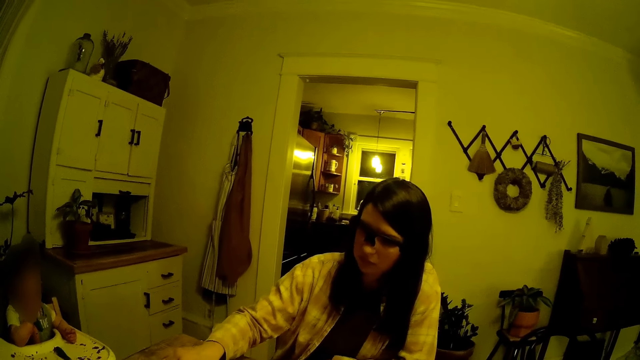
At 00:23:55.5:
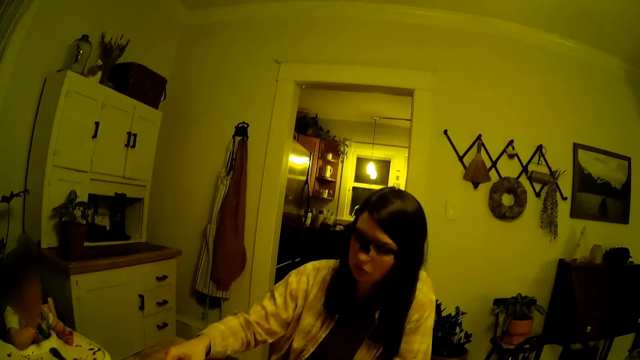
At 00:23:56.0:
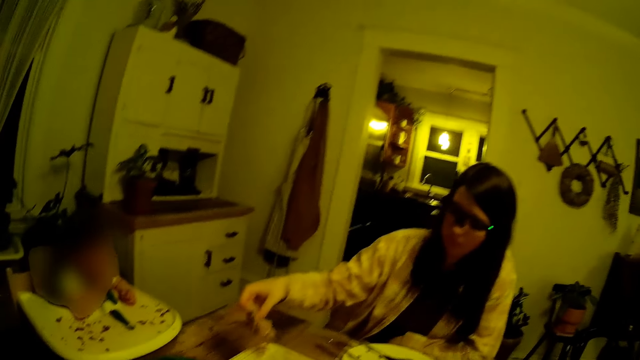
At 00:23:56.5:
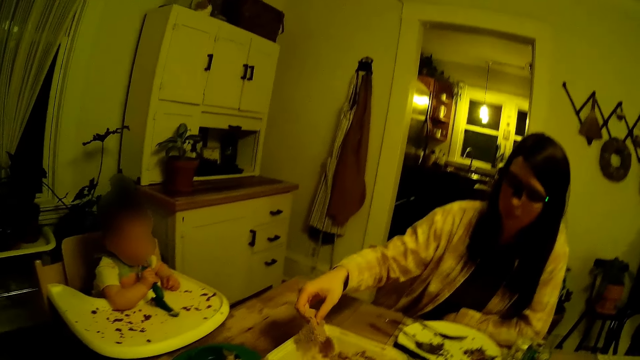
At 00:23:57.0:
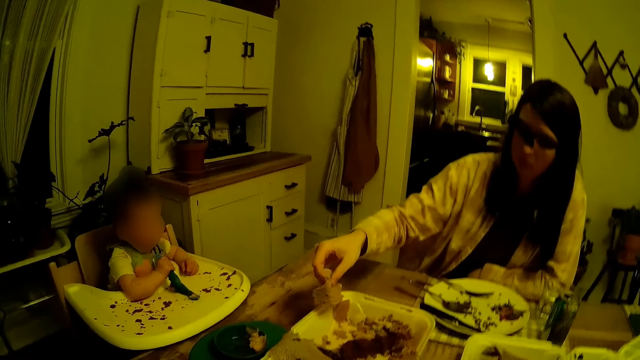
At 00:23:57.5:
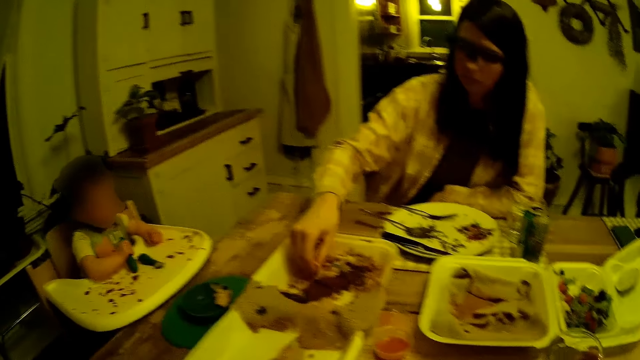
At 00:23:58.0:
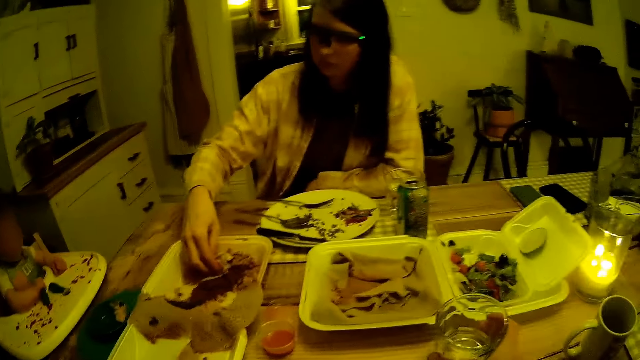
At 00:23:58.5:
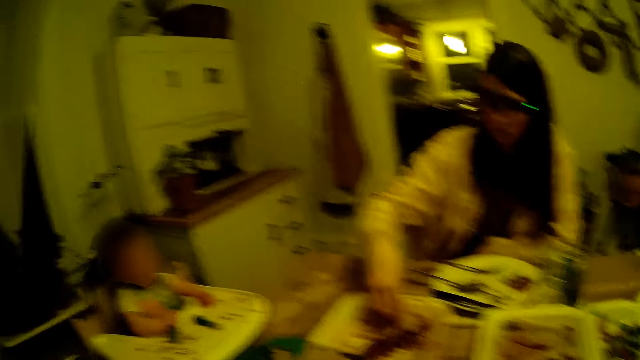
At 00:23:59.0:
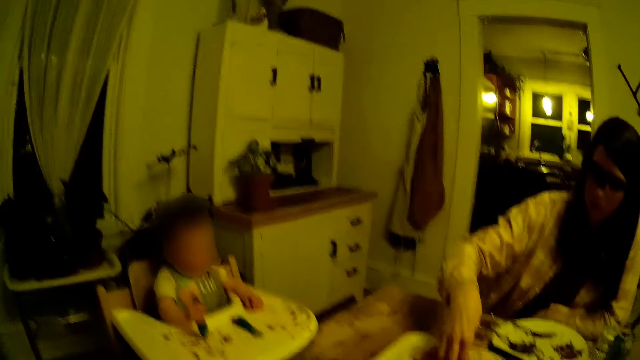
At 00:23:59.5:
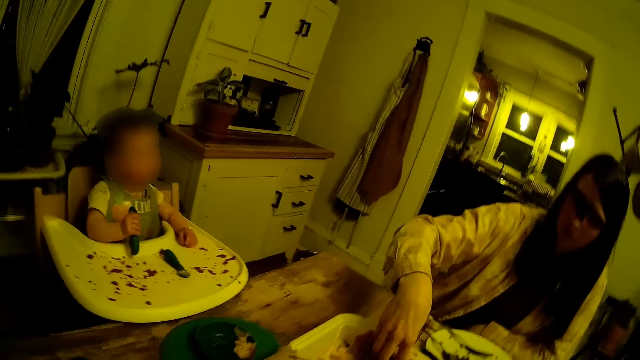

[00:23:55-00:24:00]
A woman picks up a slice of fruit in the tray on the table with her right hand. A person holds something in the plate. Another woman packs some vegetables with her right hand.

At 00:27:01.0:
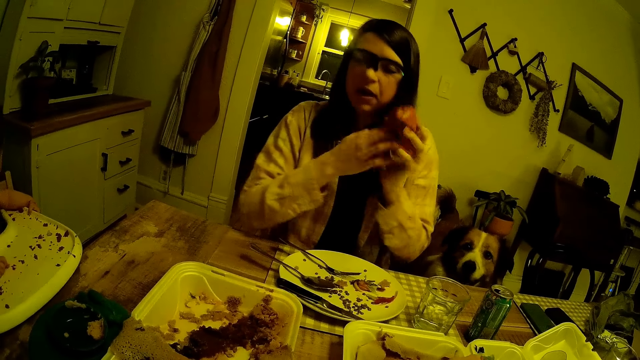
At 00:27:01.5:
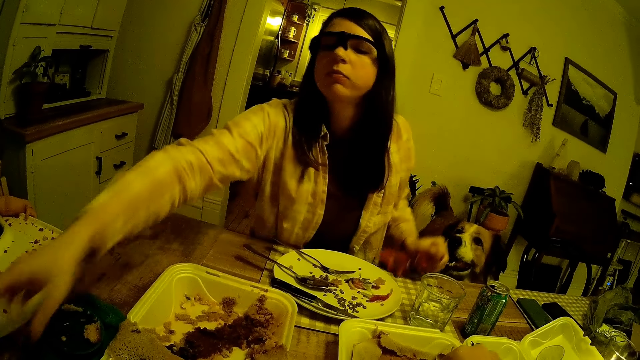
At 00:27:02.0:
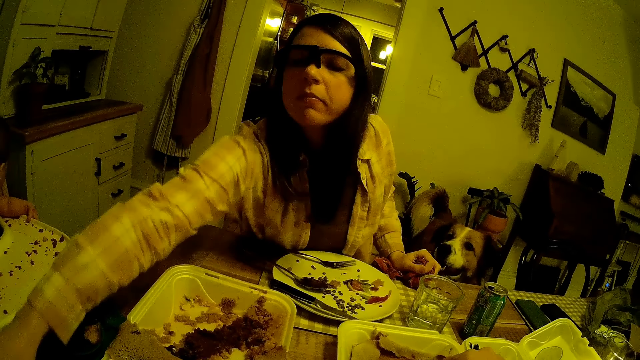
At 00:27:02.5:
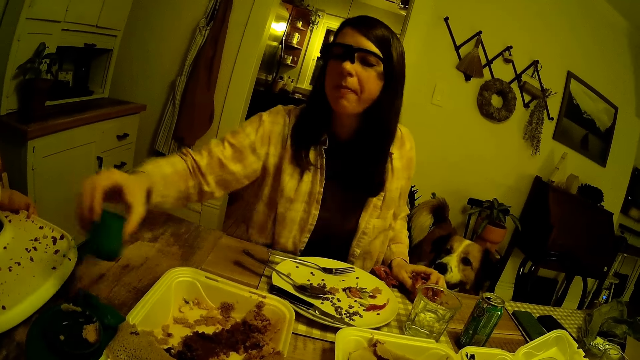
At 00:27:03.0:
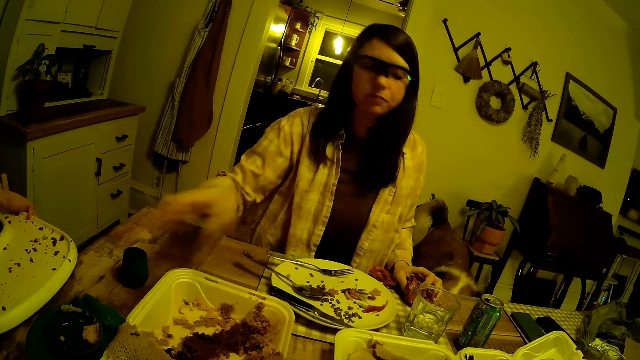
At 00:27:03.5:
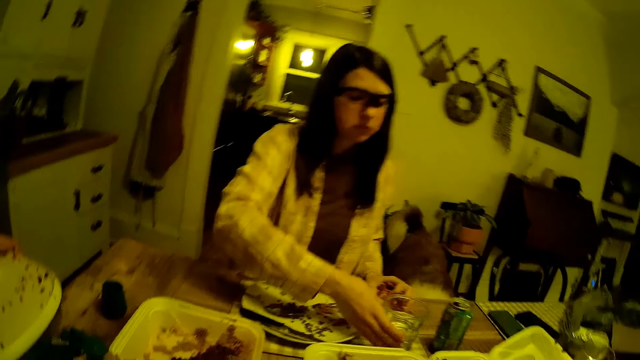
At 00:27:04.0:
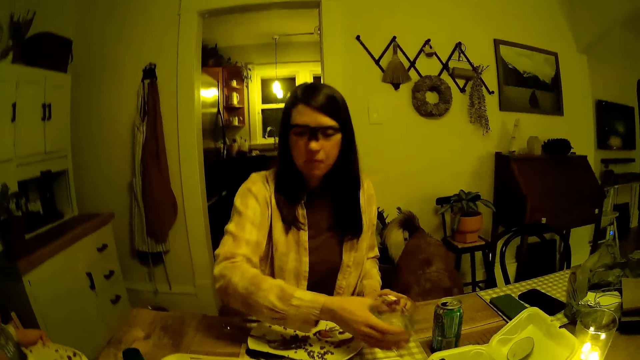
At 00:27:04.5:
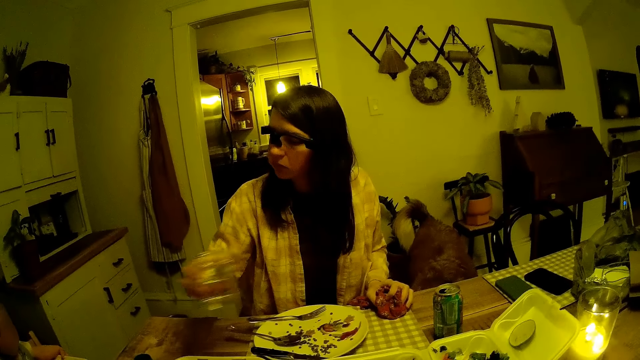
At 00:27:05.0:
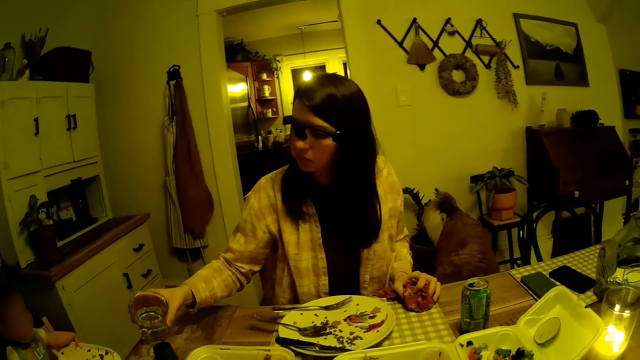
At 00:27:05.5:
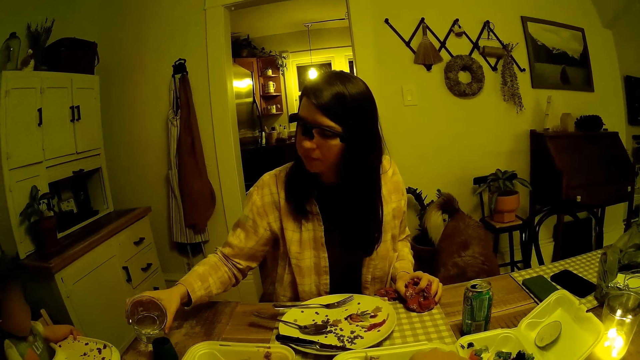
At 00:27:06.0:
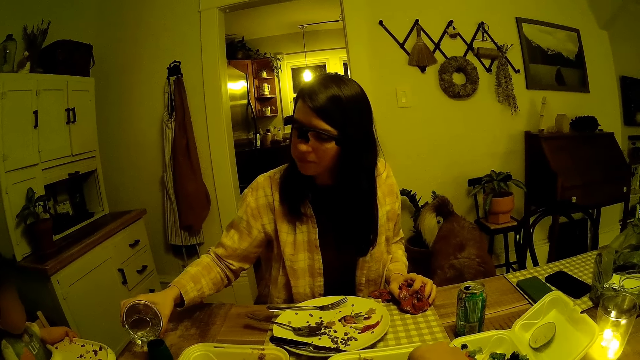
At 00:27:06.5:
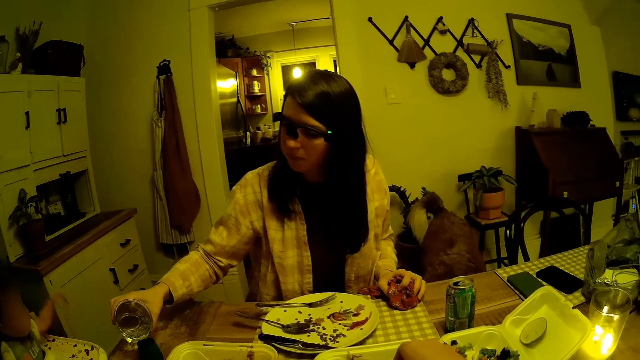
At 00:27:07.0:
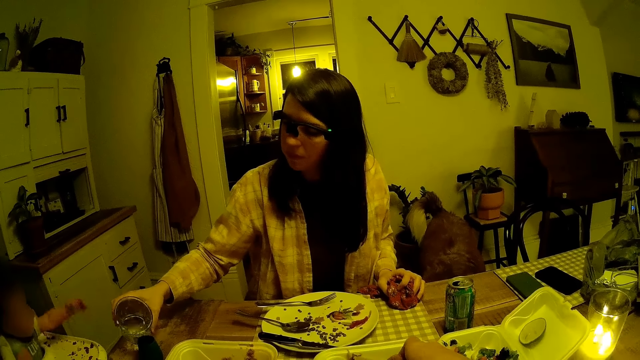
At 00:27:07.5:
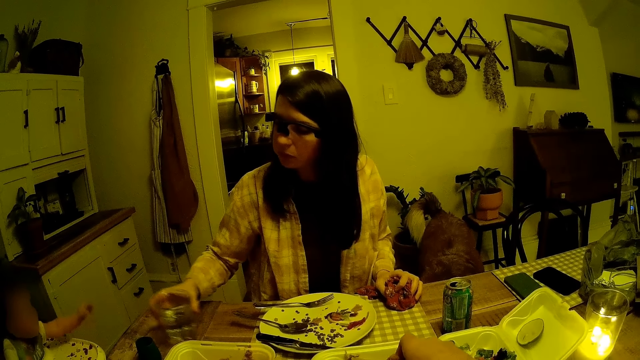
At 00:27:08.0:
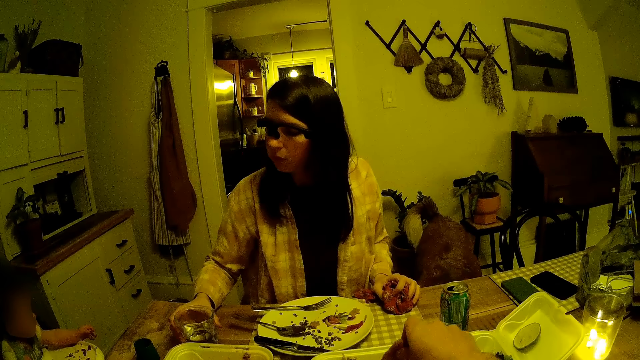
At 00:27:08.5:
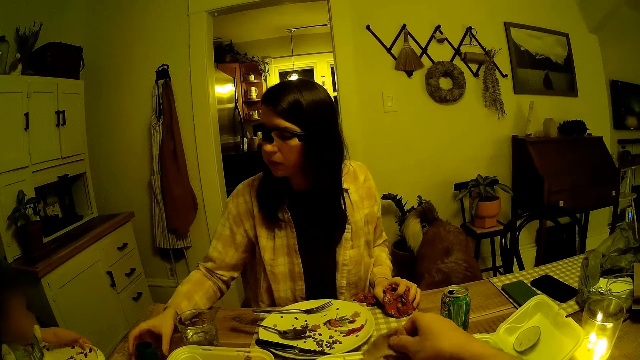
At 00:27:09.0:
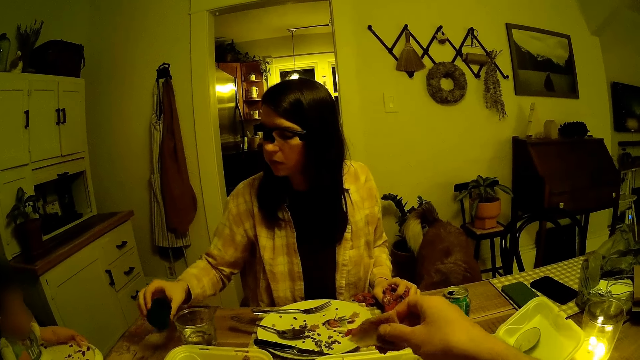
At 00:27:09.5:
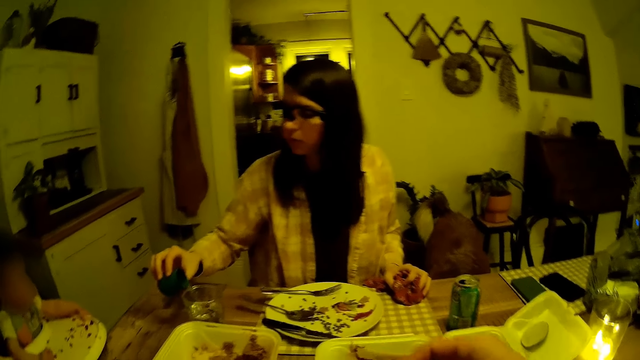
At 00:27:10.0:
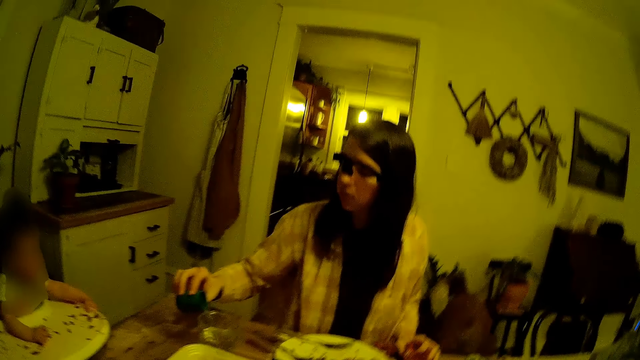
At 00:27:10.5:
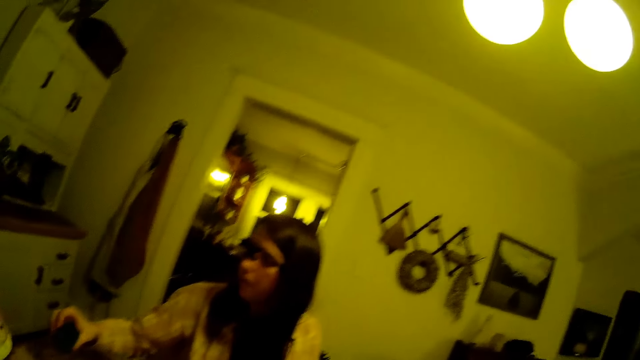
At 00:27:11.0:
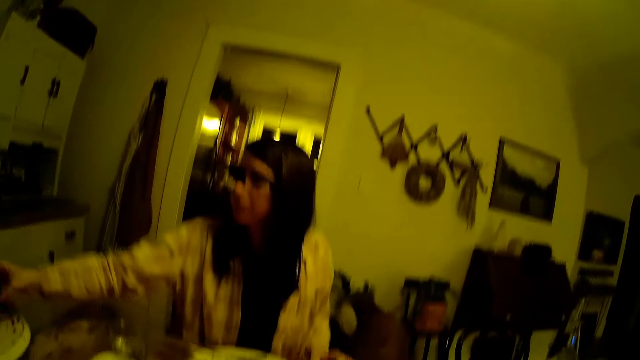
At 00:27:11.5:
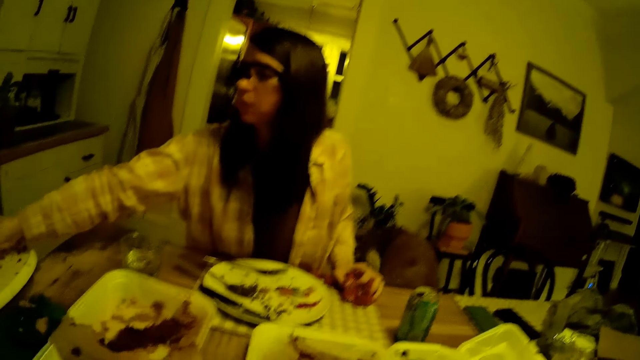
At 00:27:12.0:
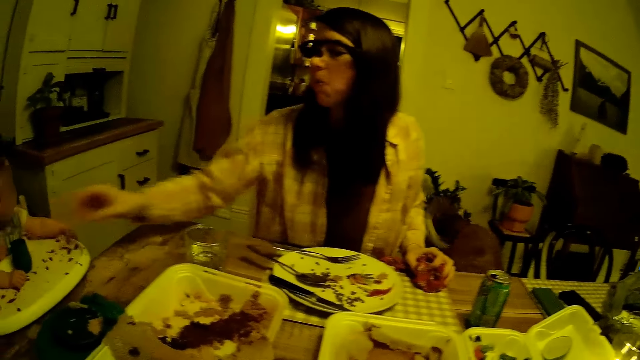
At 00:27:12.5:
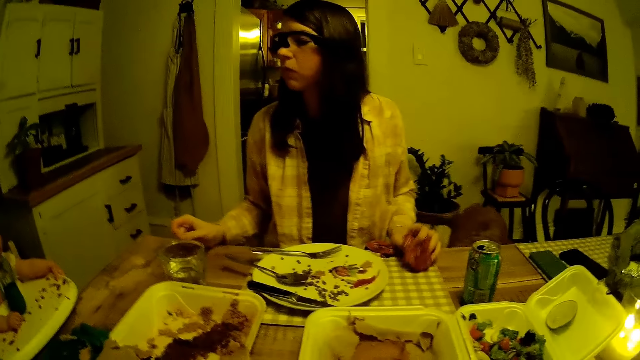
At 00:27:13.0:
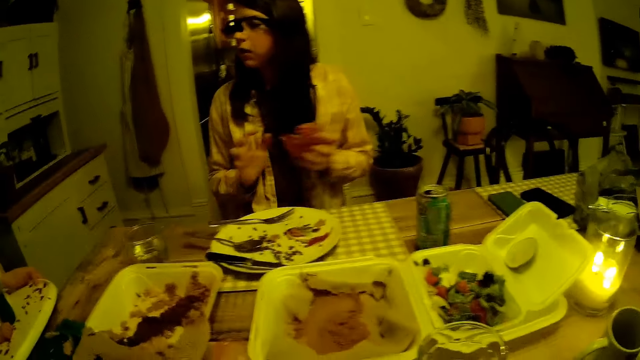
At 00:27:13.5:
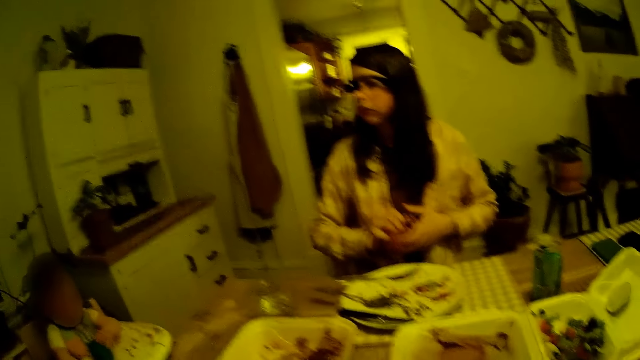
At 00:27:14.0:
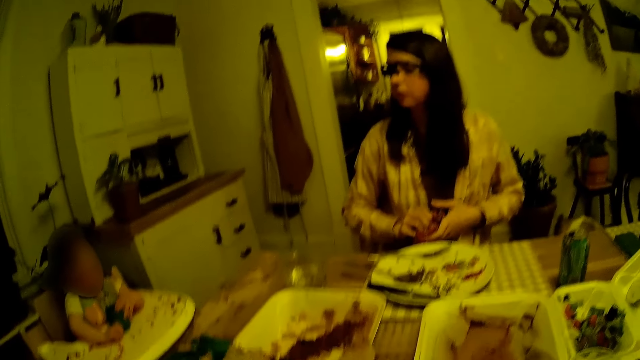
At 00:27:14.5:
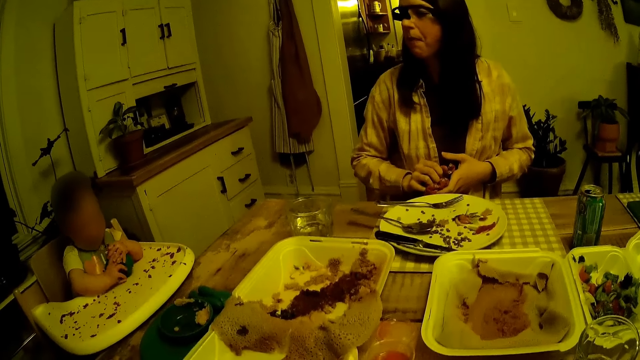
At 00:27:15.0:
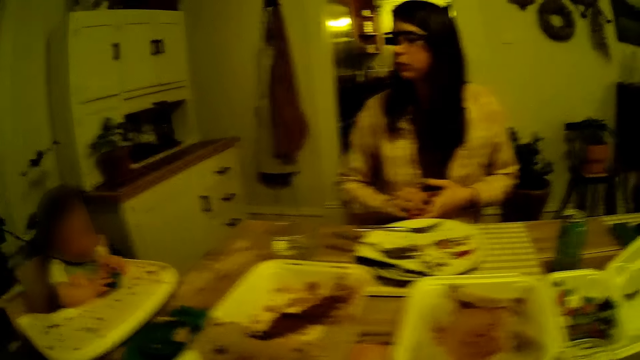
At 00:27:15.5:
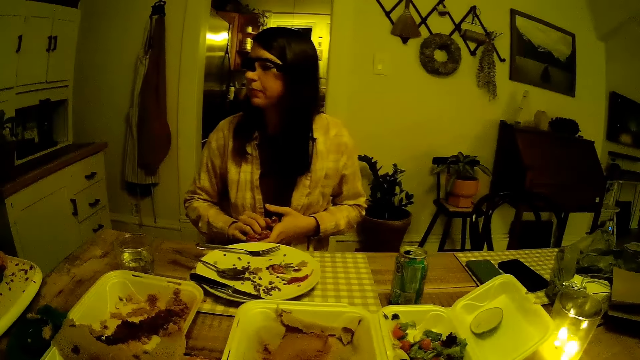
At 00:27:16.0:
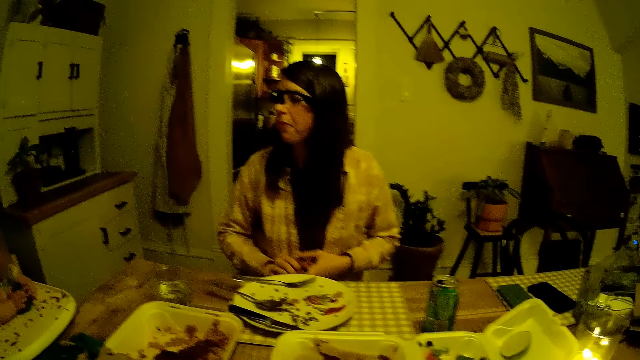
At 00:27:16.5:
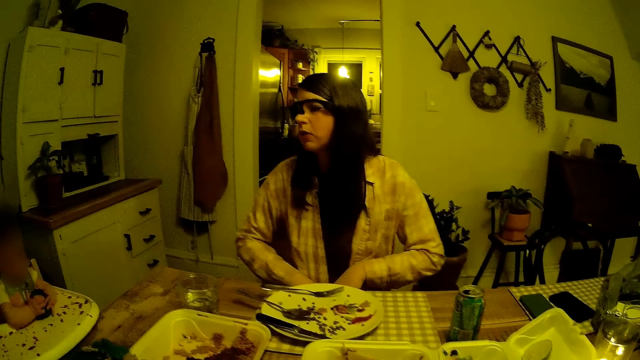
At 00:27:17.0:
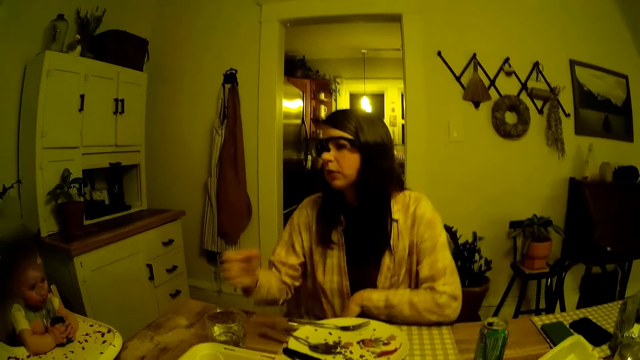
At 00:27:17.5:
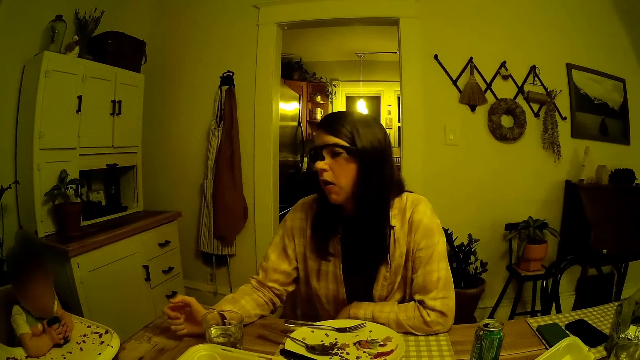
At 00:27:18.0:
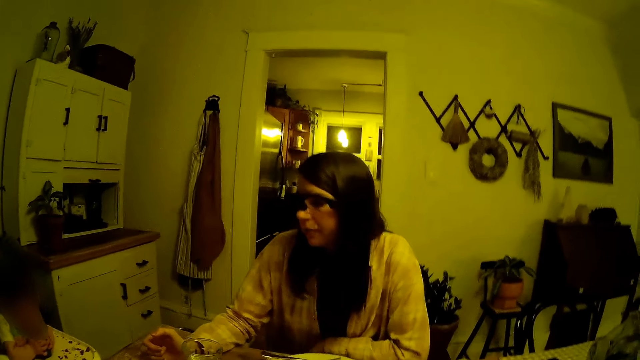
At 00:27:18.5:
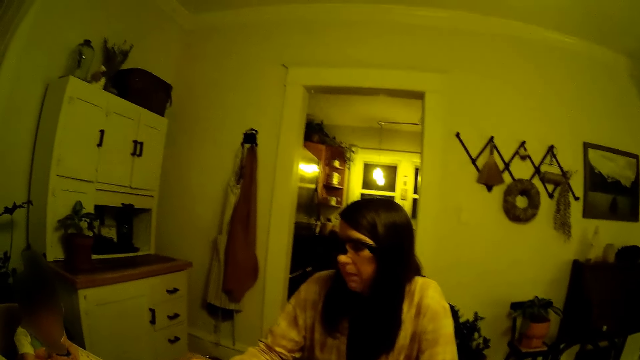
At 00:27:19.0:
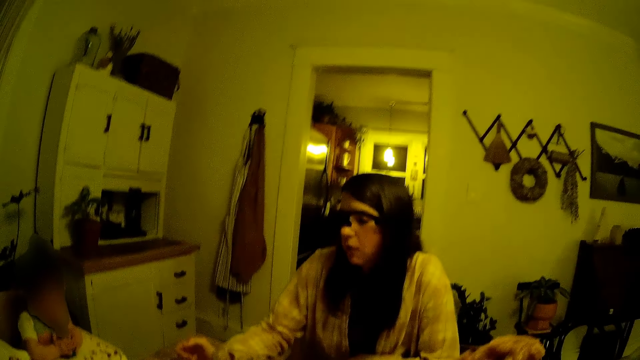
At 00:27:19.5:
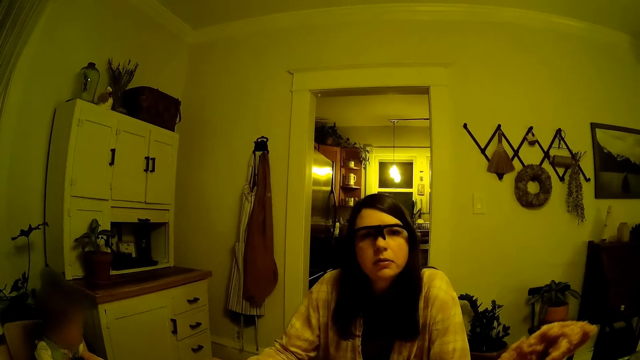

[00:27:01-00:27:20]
A woman moves a cup on the table with her right hand, picks up the cup and puts the cup on the table. The woman picks up the cup of water on the table with her right hand. The woman pours water from the cup of water on her right hand into the cup on the table. The woman drops the cup of water on the table. The woman picks up the cup from the table. The woman pours water from the cup on the table into the cup of water on the table. The woman drops the cup on the babysitter. The woman wipes her hands with the cloth on her left hand. The camera wearer converses with another woman. The other woman puts the napkin on her lap with both hands and puts her right hand on the table.
